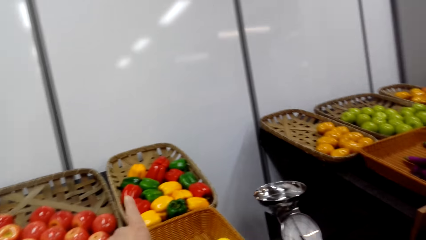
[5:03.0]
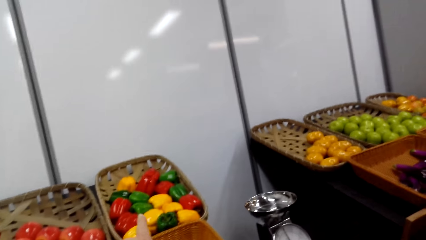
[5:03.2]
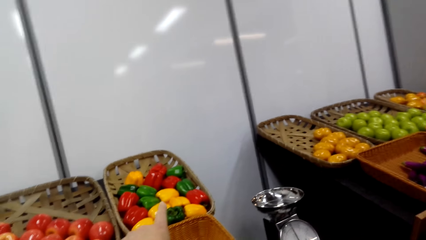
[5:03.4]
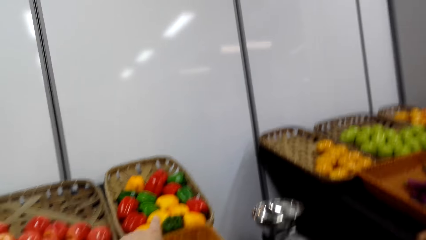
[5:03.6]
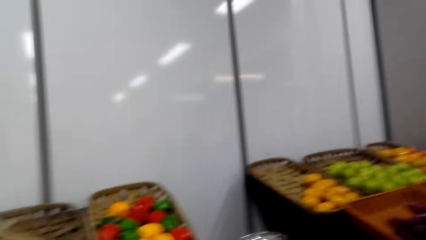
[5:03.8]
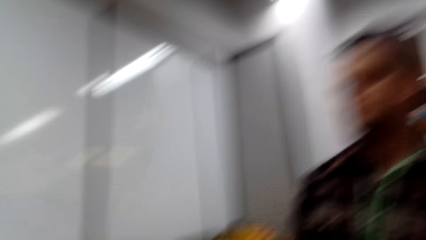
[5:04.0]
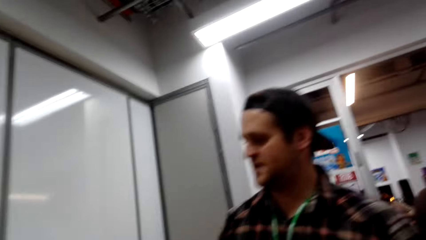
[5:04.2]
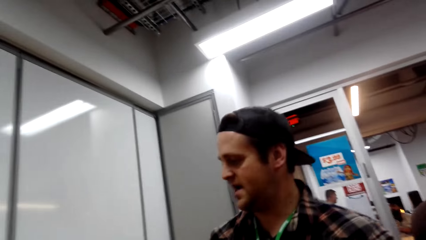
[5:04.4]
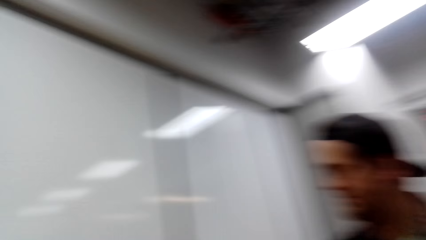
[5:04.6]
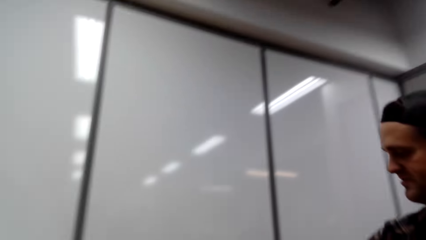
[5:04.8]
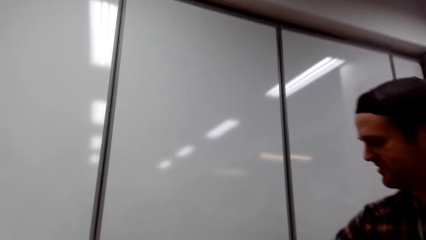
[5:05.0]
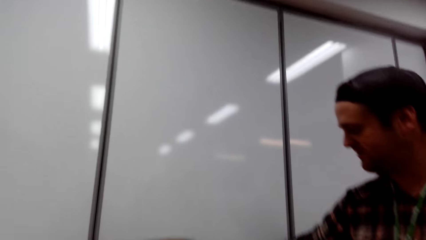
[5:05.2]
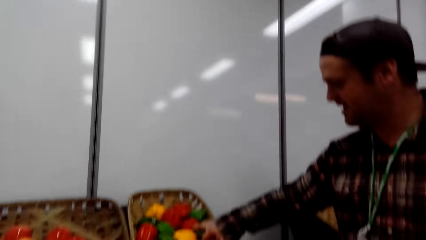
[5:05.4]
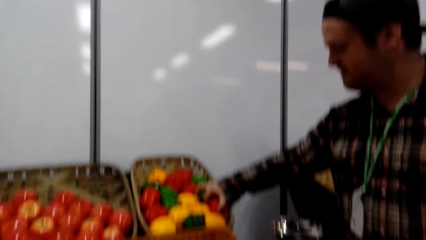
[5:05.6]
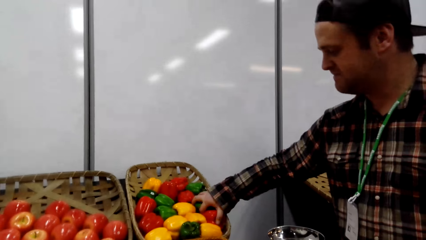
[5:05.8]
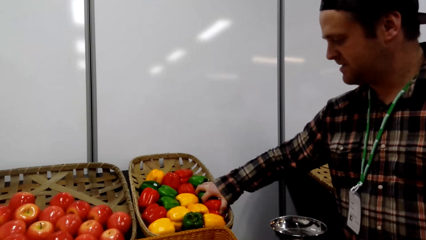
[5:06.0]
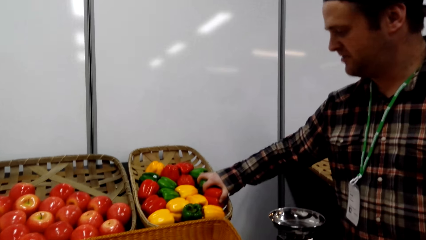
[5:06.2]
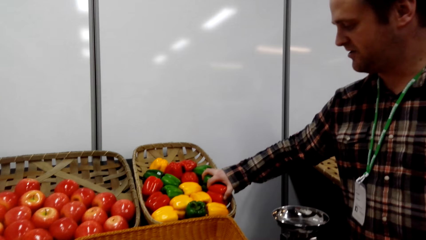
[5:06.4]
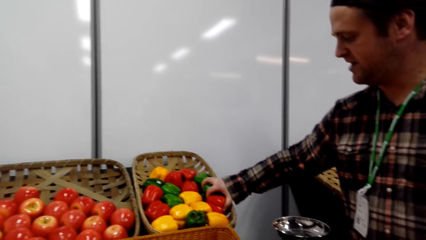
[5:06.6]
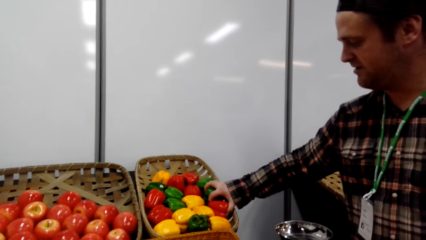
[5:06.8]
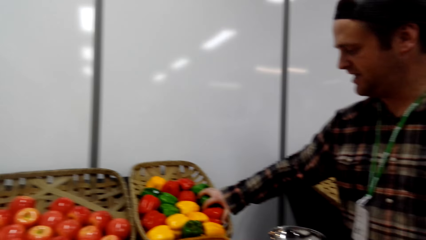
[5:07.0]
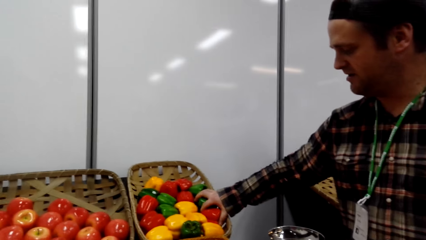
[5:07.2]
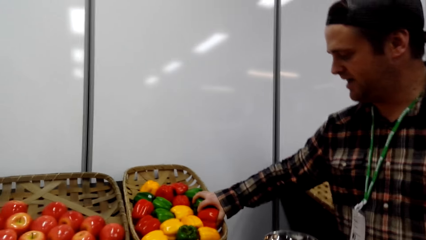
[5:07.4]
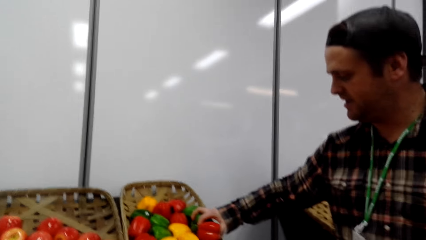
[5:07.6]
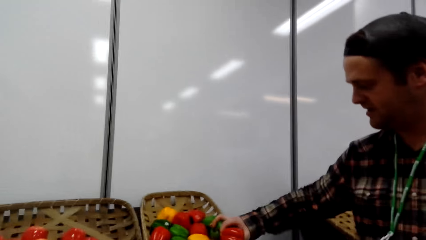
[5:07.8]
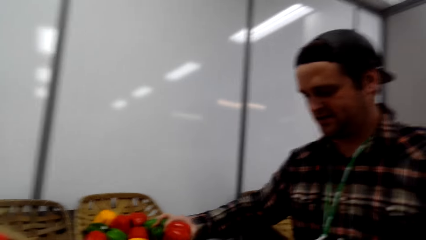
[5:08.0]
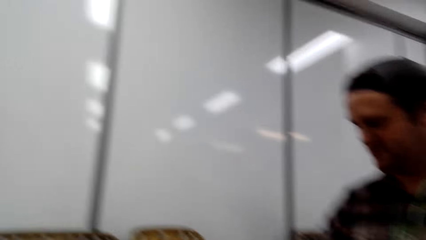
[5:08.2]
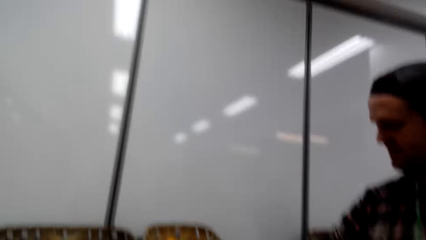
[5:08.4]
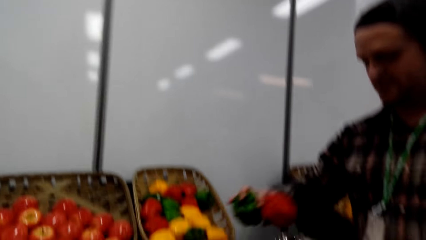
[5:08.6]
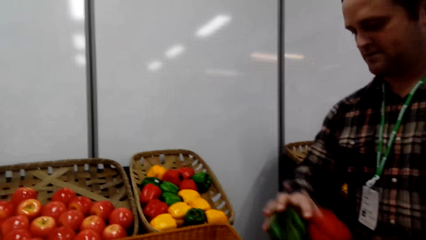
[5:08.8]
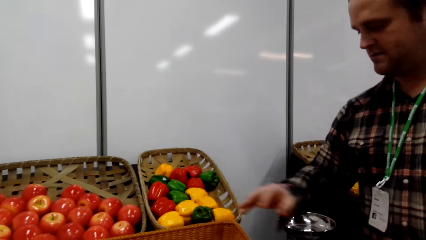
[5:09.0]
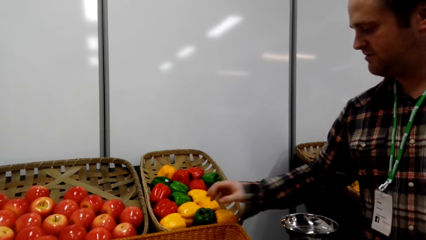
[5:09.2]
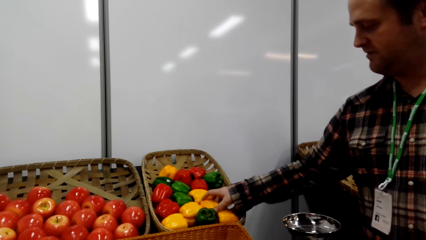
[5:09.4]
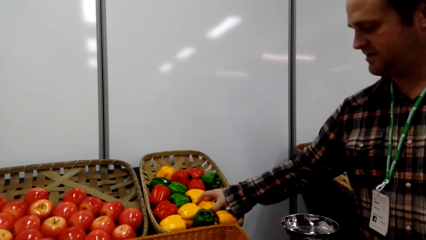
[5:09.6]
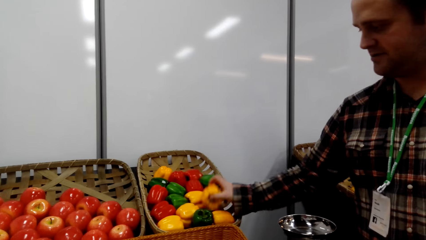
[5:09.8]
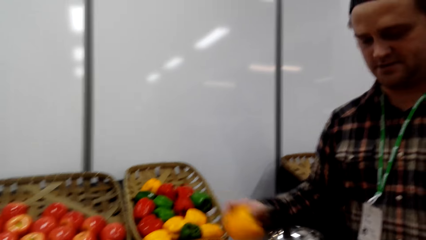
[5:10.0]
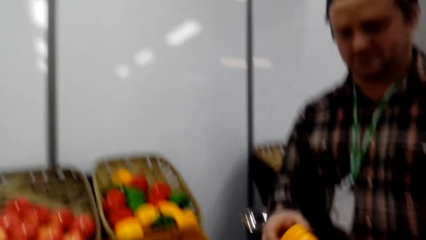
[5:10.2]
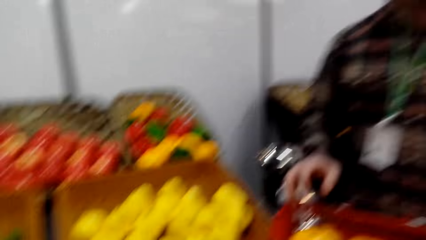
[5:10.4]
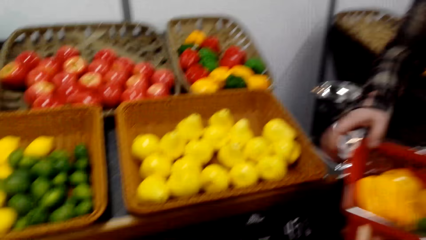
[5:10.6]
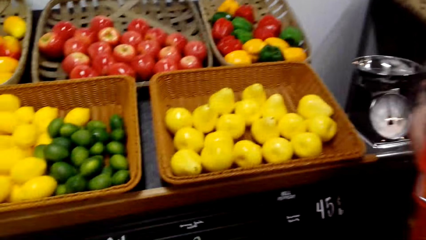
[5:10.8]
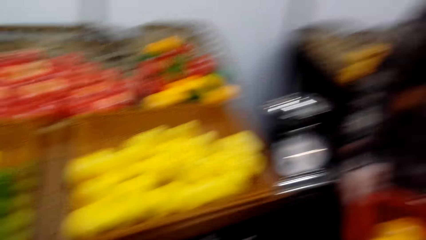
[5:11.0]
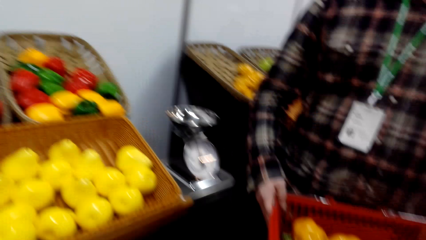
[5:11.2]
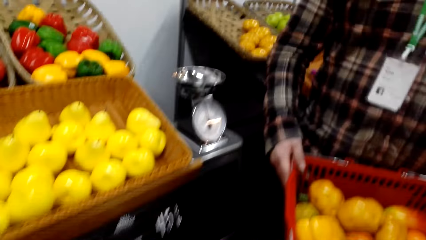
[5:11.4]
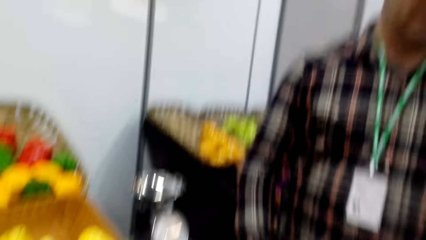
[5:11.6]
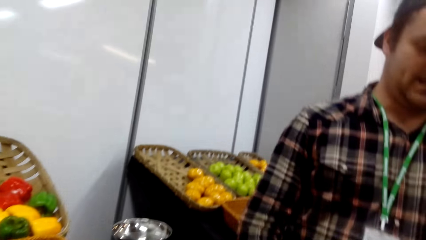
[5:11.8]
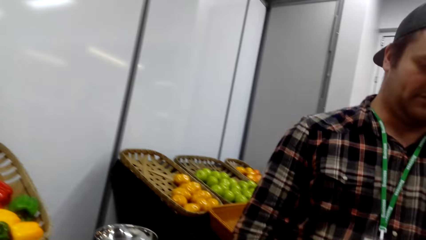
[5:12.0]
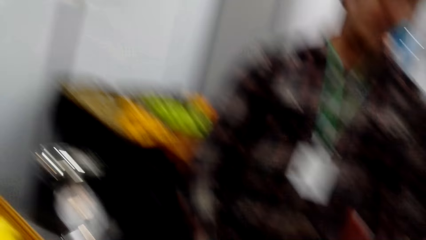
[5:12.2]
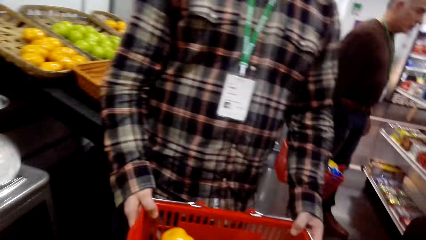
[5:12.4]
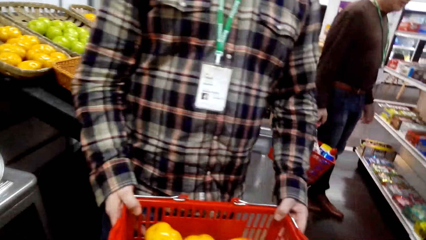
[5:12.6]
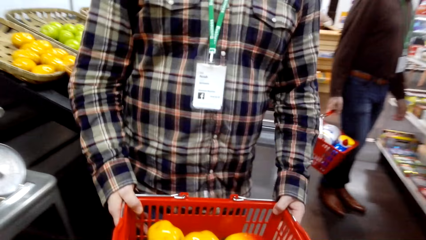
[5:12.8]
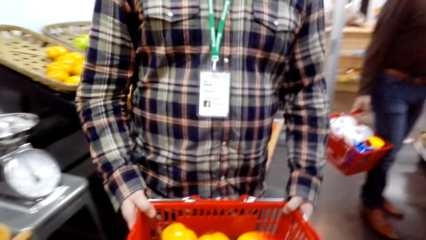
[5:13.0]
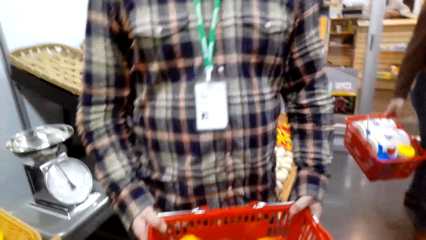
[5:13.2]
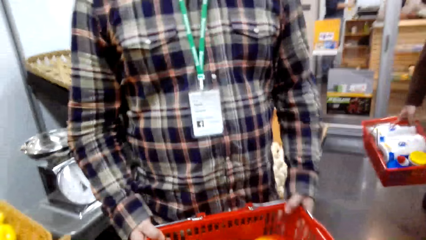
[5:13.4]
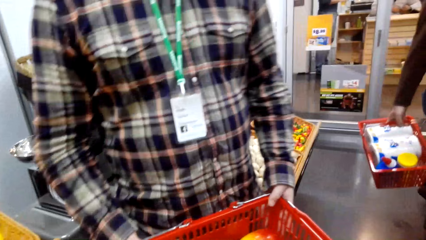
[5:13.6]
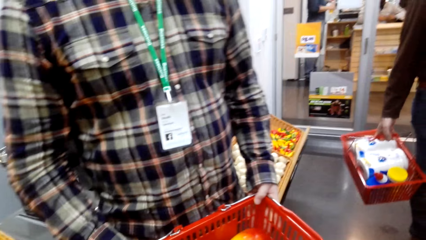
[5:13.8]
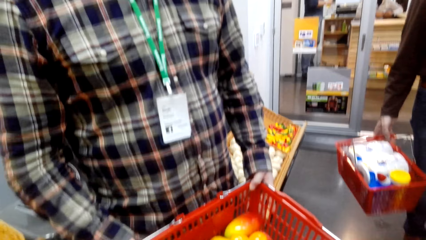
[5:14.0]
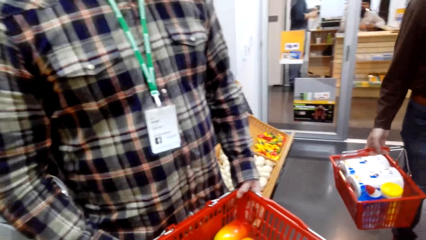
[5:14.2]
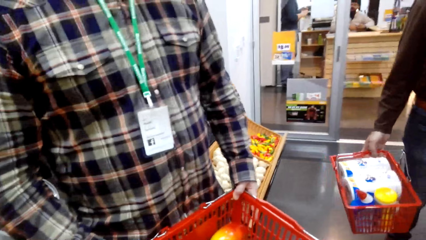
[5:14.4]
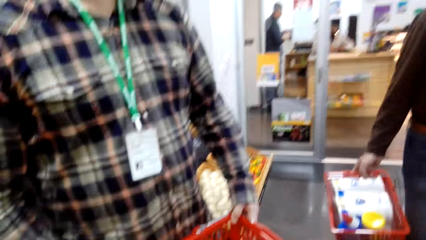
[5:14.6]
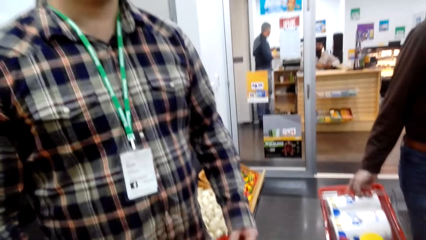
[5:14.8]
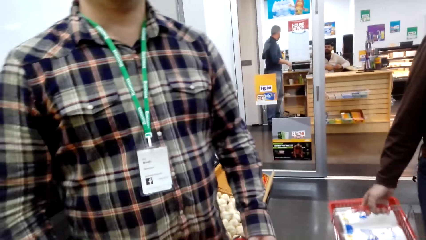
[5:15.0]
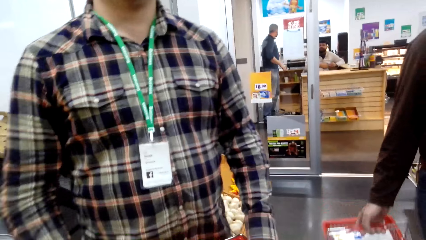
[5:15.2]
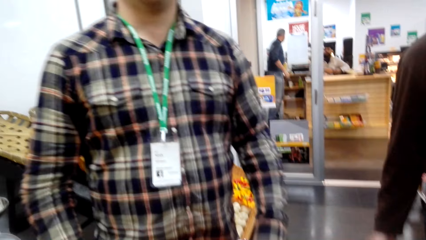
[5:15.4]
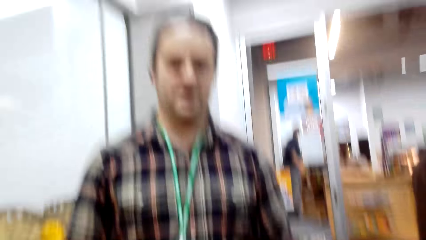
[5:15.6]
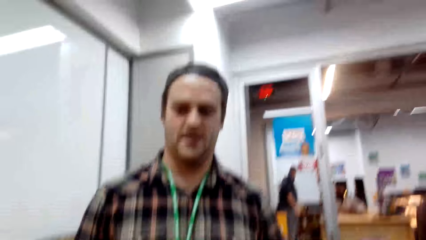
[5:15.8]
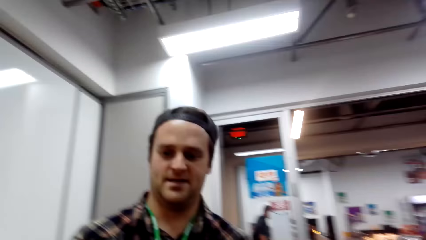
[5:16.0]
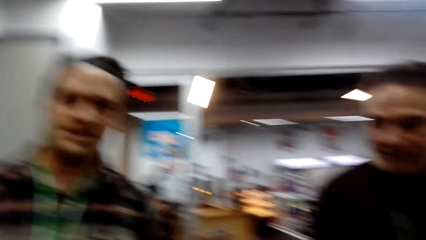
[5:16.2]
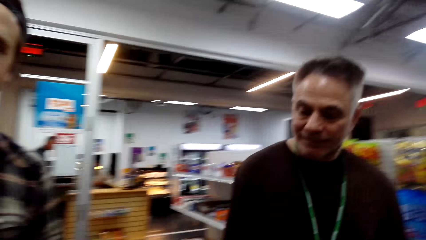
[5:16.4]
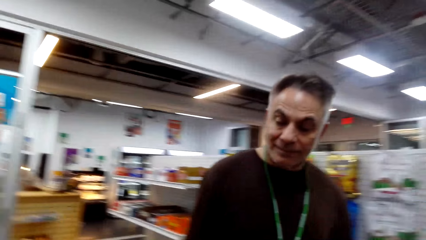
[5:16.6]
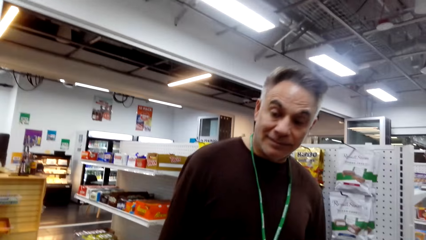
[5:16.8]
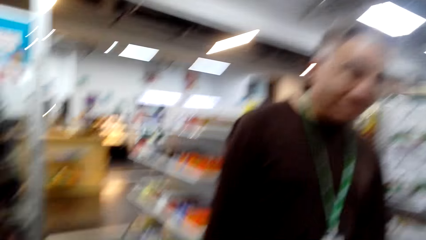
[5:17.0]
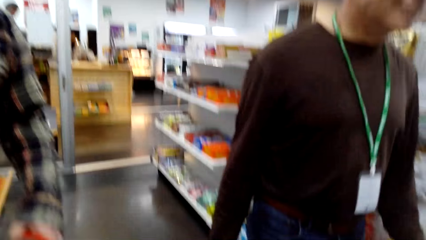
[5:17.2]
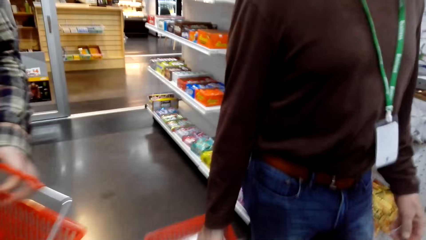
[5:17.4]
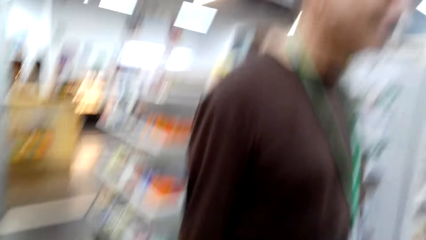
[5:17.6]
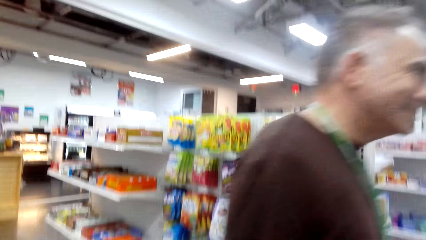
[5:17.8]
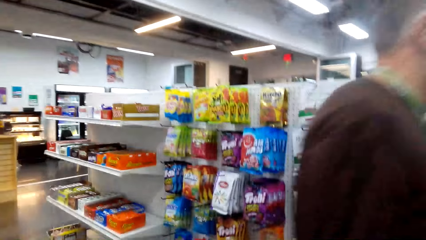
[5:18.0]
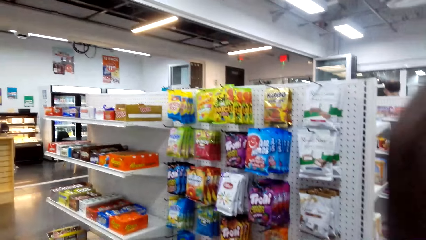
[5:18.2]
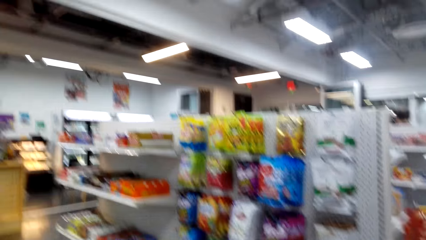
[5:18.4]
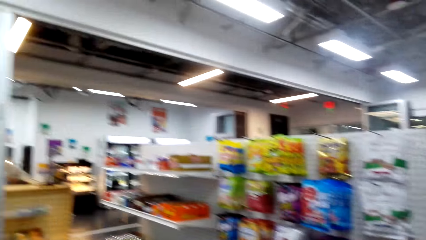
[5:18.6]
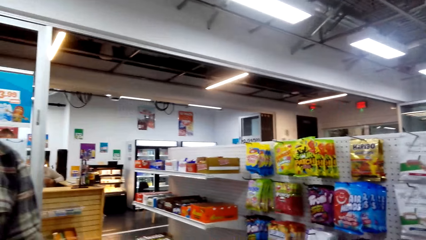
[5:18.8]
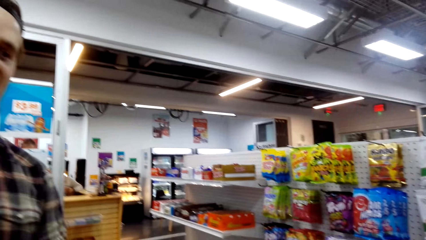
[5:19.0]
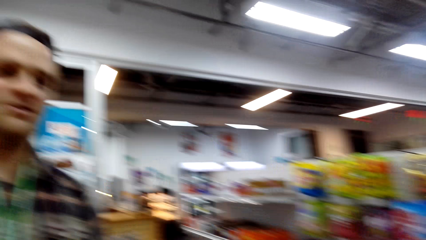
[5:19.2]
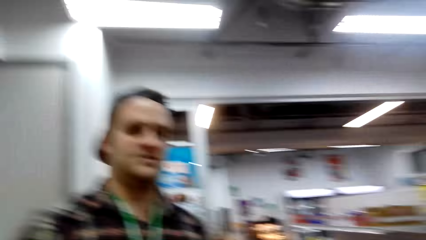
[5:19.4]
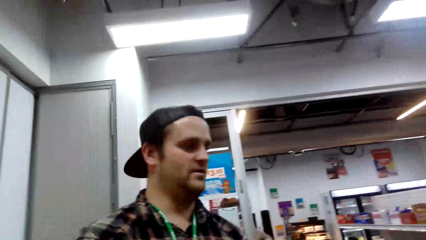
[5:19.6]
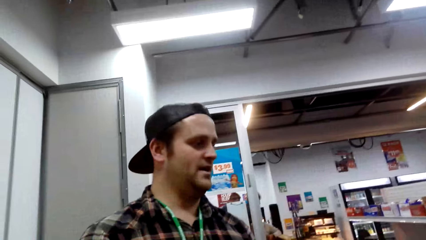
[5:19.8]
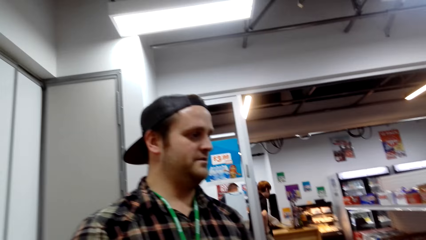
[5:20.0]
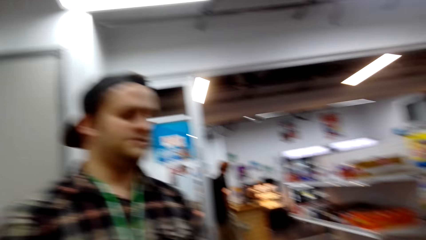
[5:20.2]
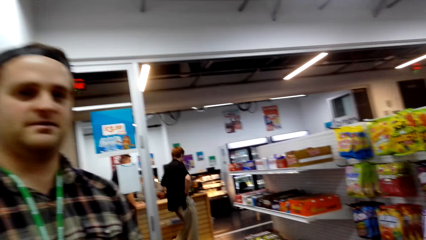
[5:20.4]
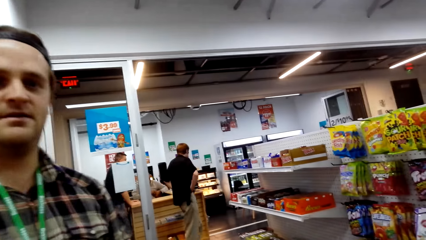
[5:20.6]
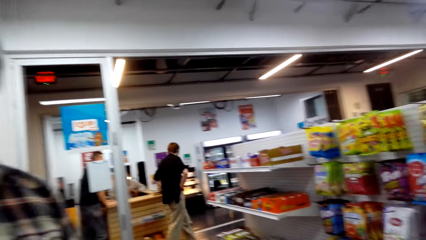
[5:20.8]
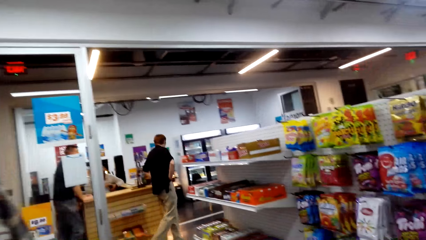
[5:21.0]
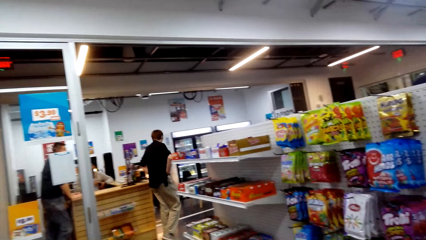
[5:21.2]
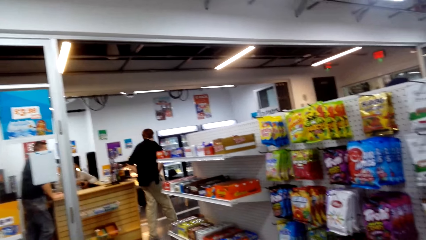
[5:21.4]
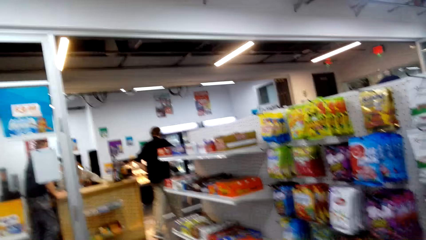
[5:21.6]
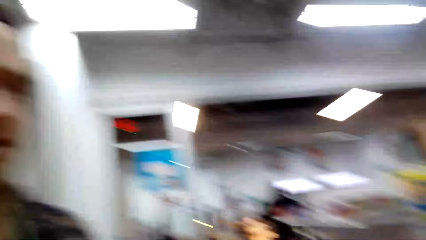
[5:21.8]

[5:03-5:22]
The camera wearer points at the bell peppers. A man picks the bell peppers. The man places the bell peppers in the shopping basket. The man picks the bell pepper and places the bell pepper in the shopping basket. The man holds the shopping basket. The camera wearer looks around.
